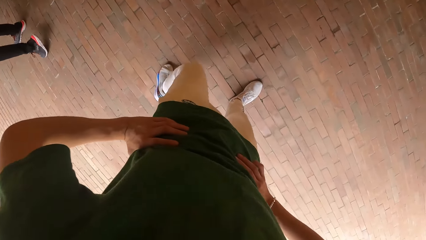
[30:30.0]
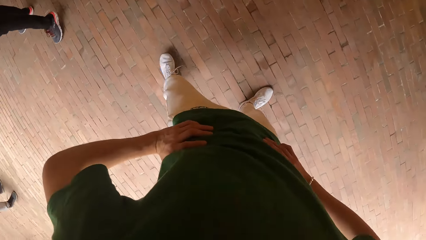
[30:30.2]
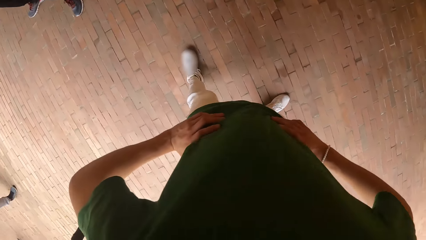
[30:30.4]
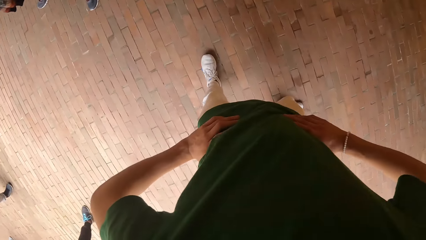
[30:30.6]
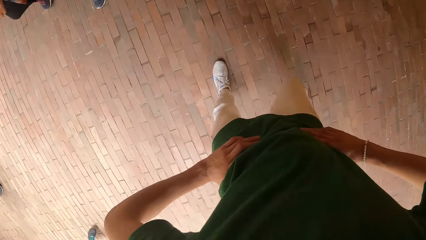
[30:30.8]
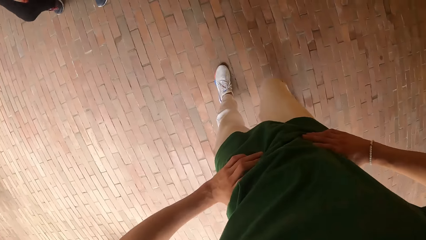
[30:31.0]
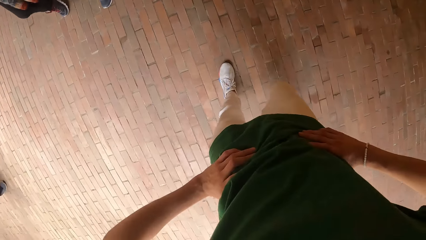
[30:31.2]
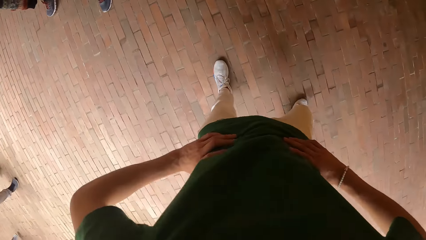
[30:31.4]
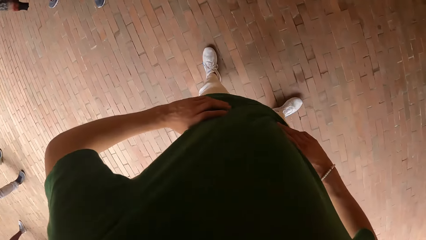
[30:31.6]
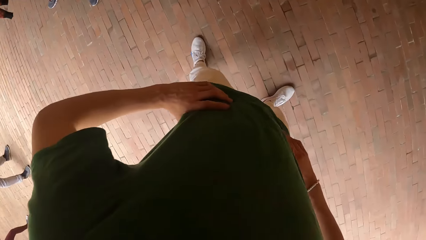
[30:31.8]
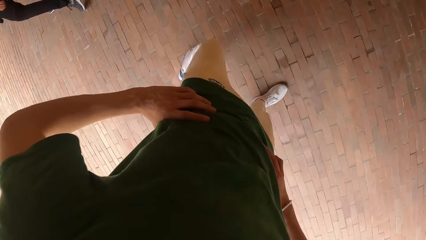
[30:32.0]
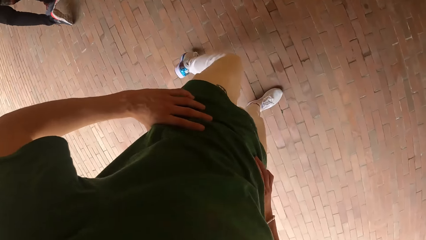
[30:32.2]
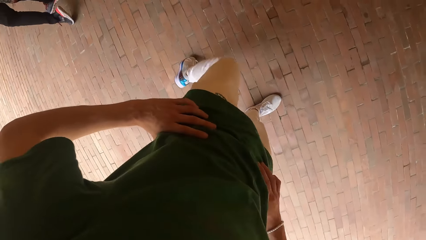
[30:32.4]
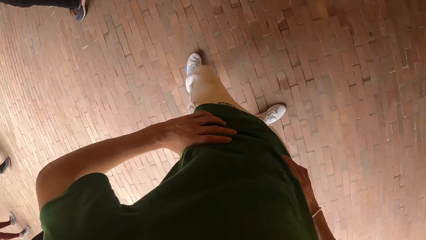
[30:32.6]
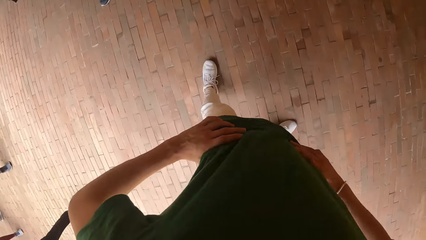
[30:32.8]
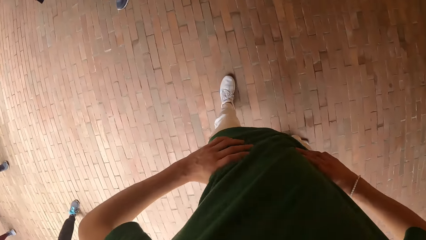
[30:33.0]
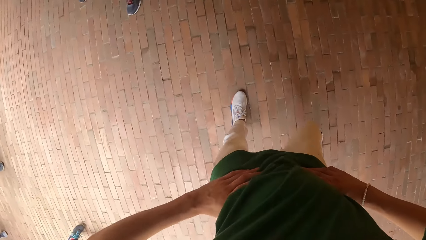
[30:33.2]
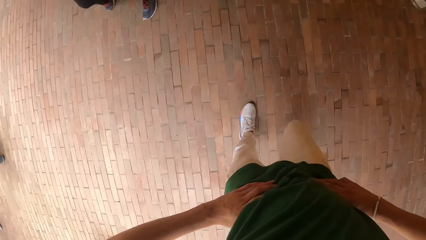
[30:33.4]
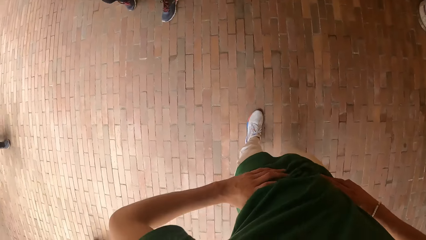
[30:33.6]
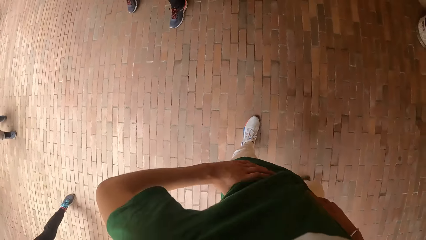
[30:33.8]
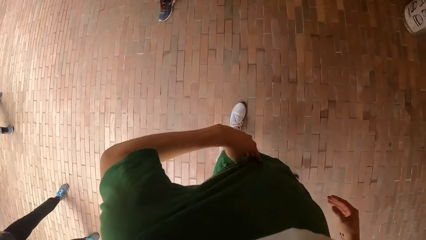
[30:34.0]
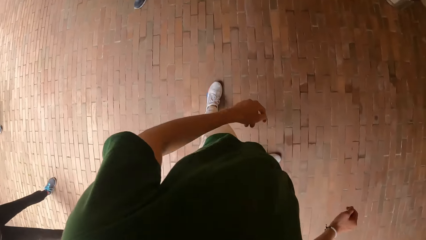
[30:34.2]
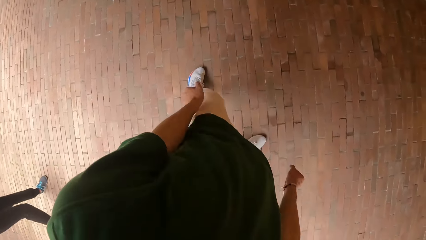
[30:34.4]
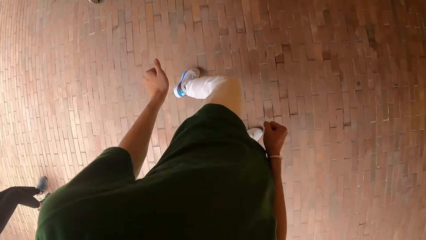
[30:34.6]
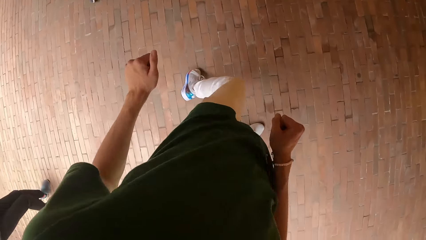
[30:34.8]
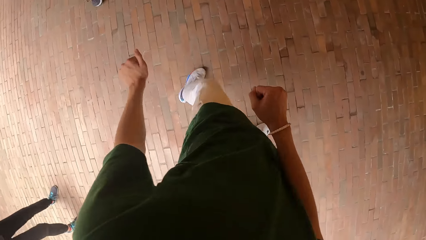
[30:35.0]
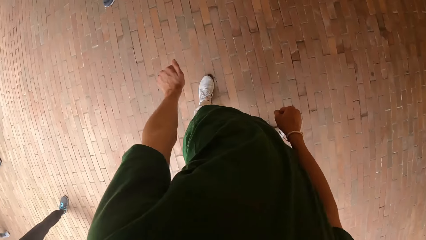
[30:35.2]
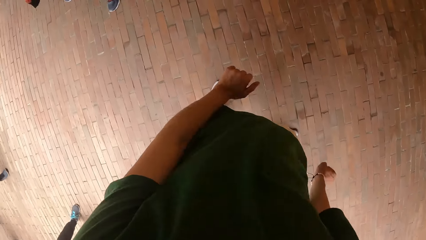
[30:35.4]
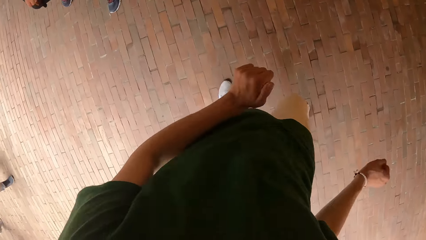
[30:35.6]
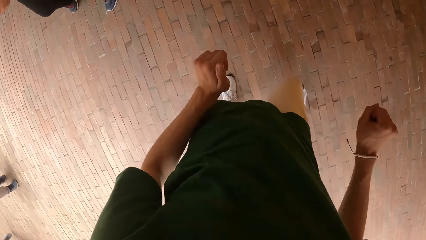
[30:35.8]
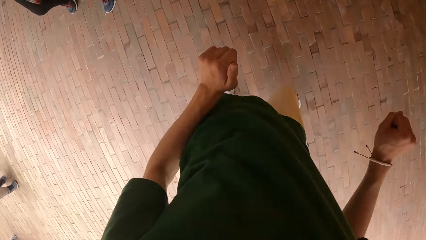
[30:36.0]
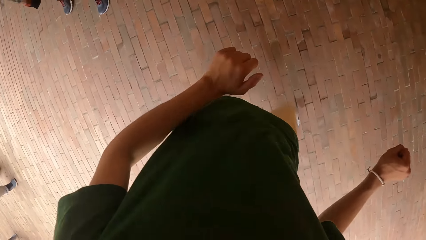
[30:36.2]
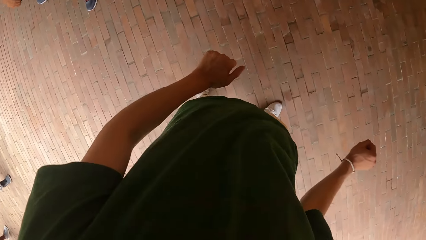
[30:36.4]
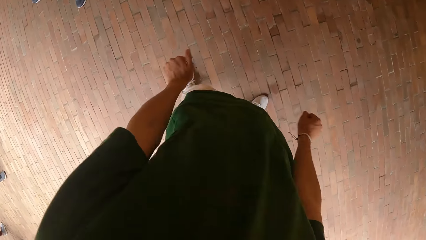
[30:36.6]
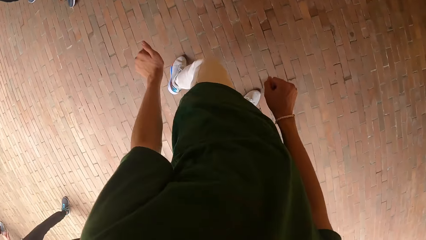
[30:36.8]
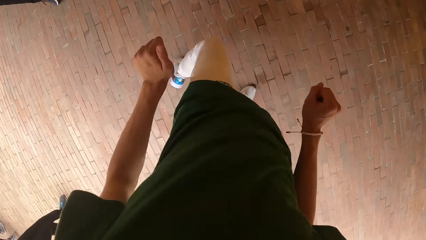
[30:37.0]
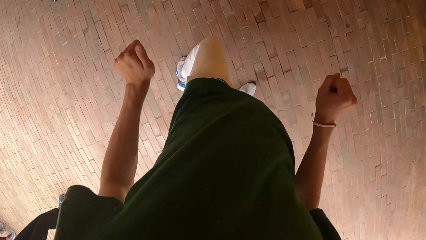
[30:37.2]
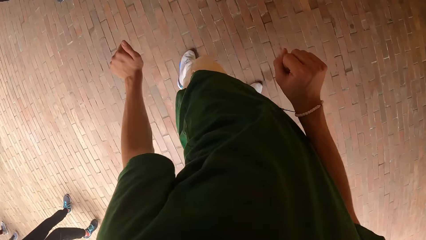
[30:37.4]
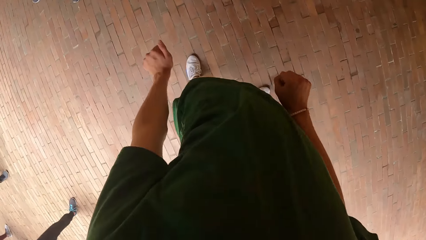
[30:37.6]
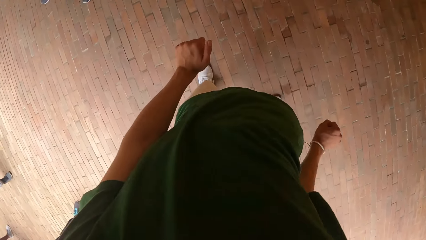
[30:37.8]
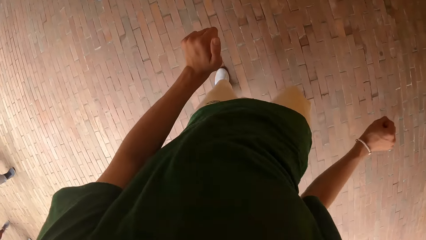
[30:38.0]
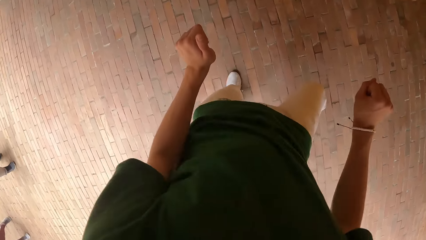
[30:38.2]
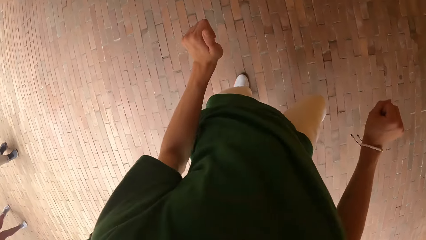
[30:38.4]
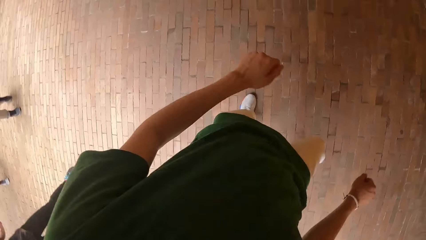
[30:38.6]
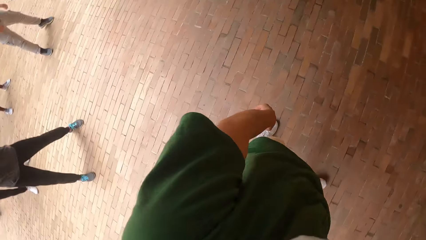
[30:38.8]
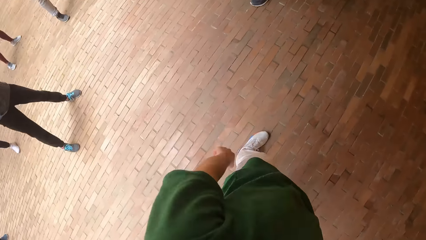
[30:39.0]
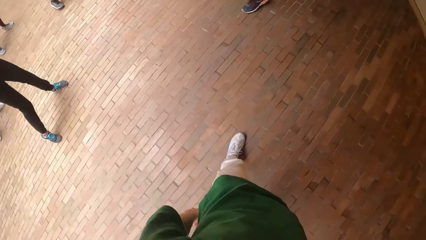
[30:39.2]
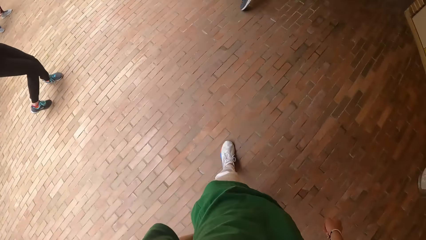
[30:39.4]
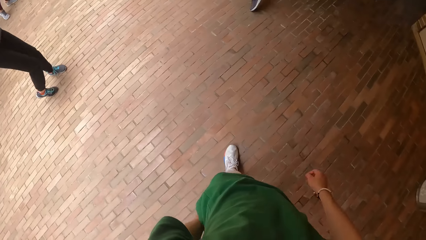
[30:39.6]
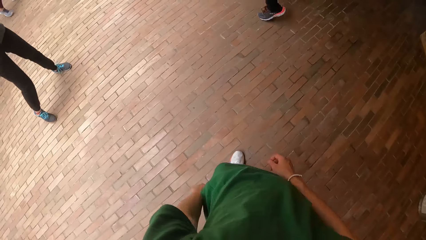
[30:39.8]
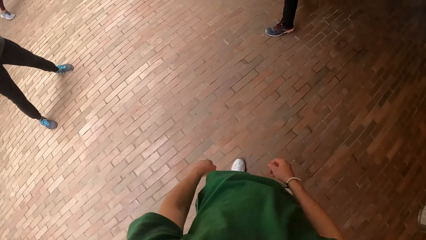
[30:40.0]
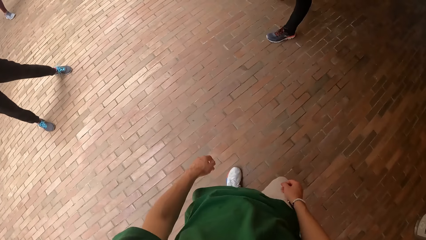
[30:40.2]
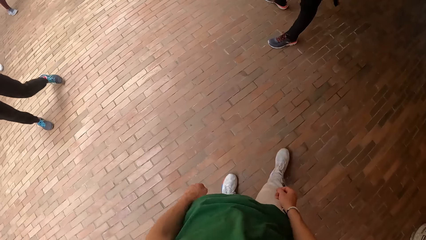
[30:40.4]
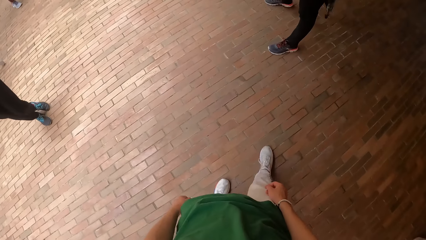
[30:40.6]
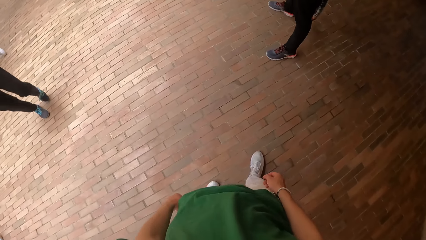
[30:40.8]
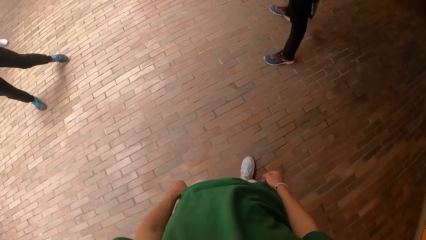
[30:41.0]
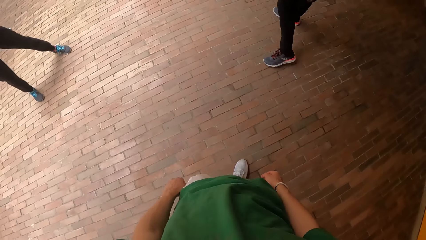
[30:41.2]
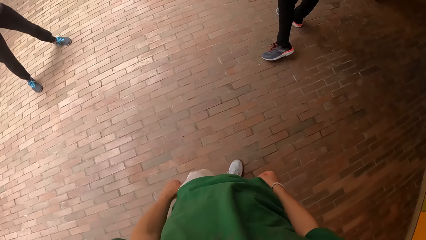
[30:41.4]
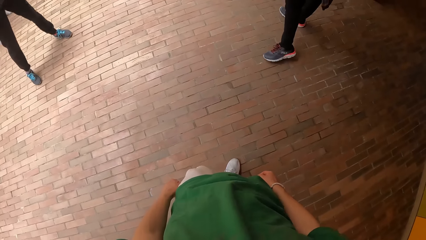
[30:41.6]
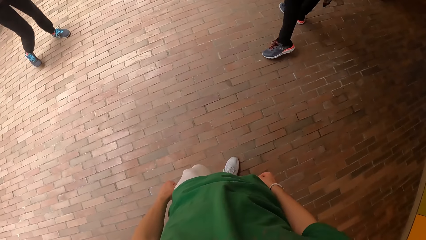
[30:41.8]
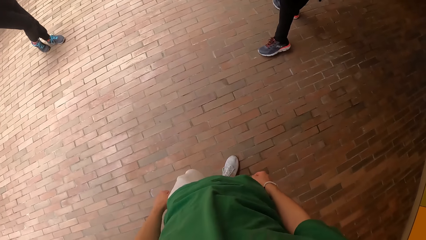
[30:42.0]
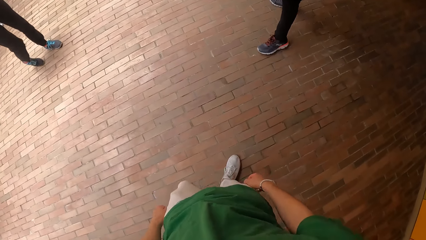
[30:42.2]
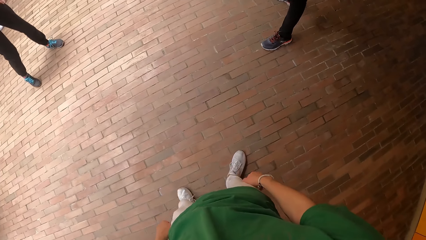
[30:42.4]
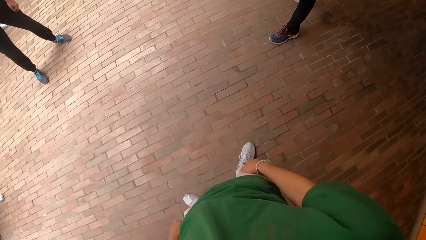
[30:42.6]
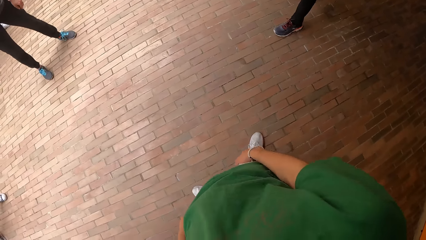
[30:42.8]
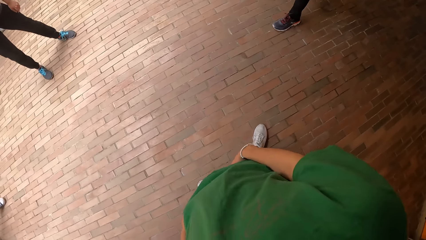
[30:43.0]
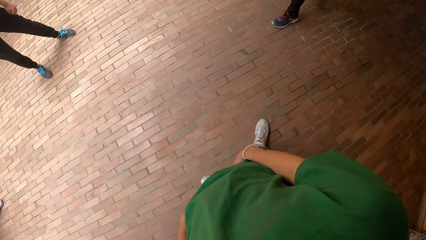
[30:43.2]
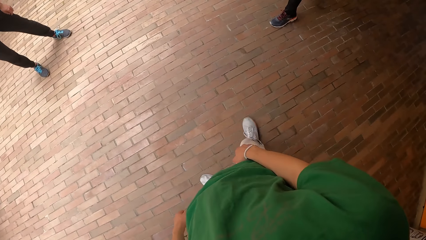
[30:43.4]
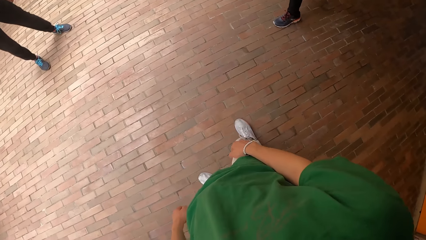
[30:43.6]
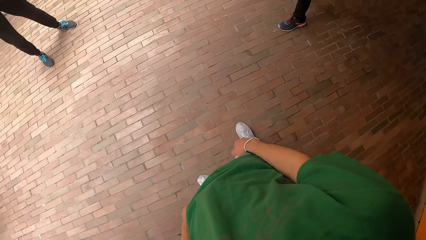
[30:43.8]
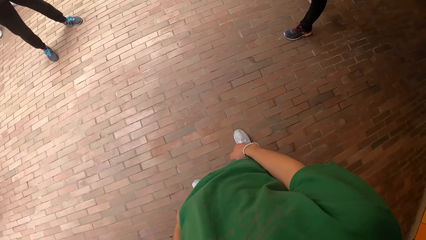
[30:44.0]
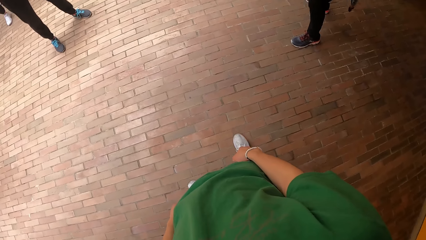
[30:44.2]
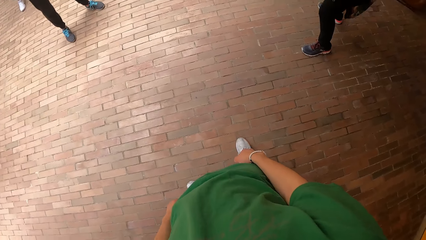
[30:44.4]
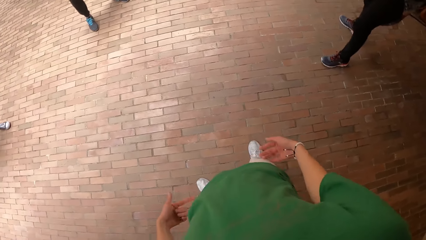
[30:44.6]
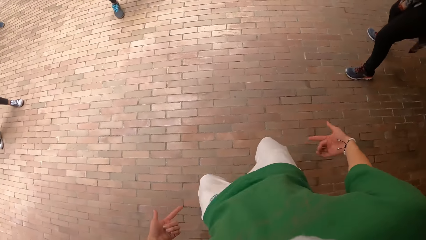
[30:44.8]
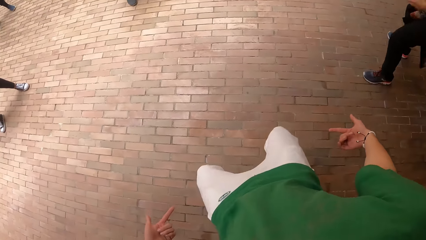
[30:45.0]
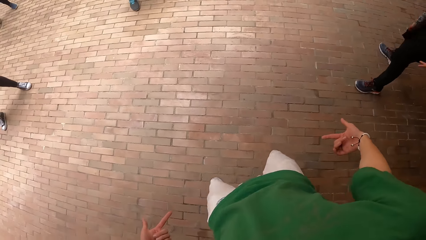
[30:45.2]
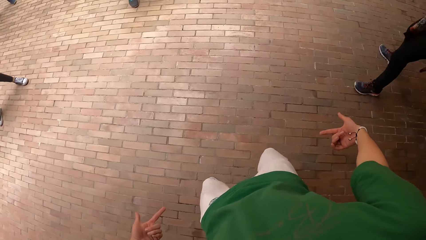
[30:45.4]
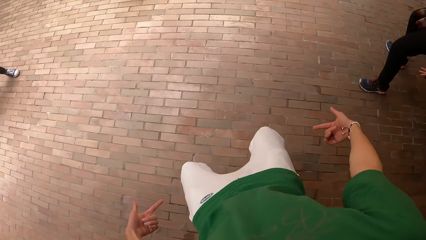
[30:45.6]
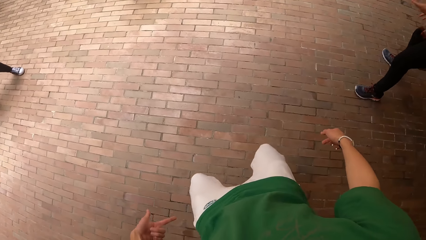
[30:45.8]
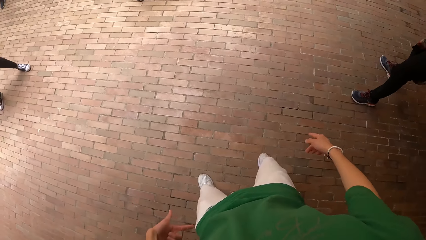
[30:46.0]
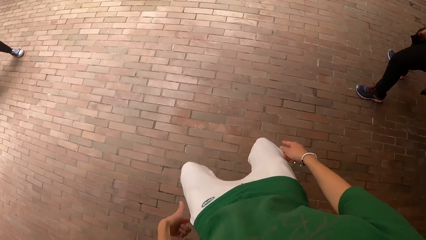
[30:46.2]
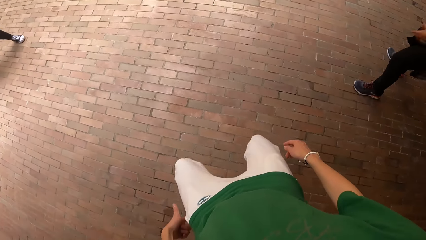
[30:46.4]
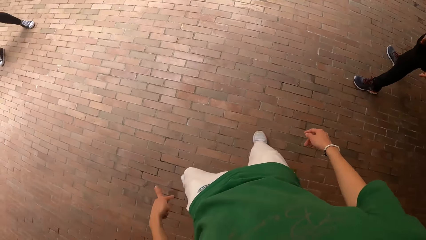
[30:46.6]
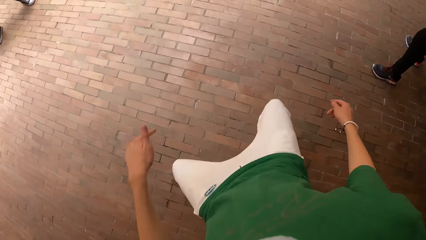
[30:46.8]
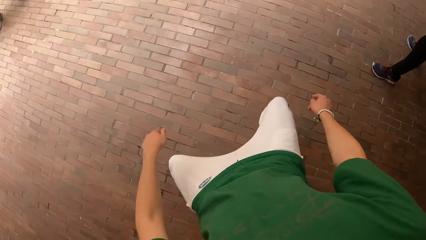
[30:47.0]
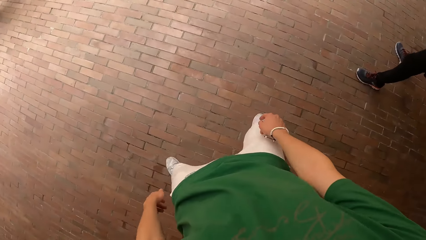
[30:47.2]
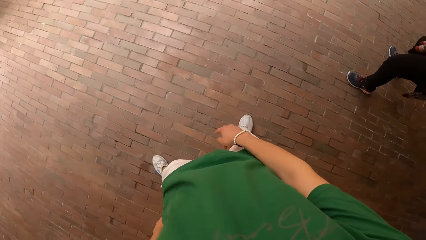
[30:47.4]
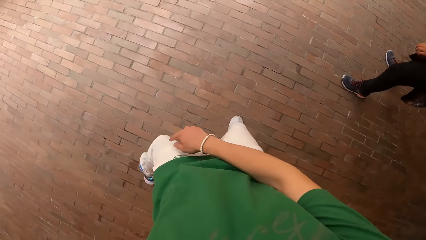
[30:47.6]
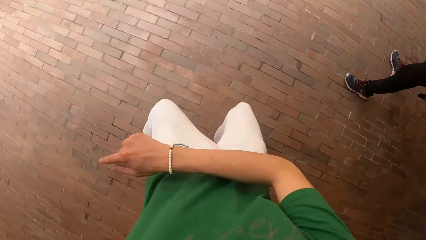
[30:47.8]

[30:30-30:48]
The camera wearer dances. They walk. They stand.
